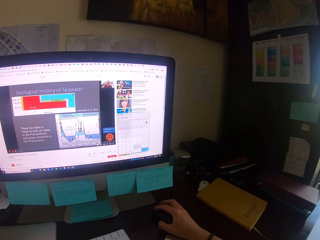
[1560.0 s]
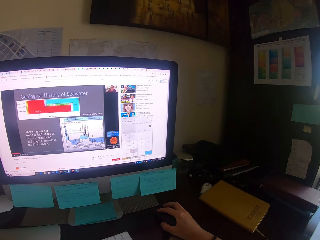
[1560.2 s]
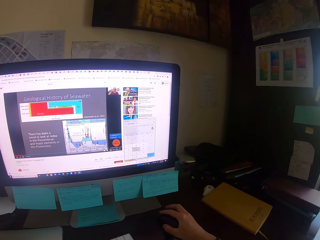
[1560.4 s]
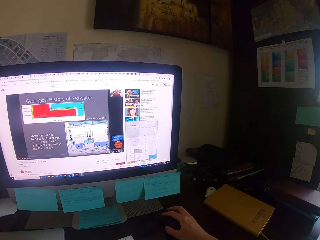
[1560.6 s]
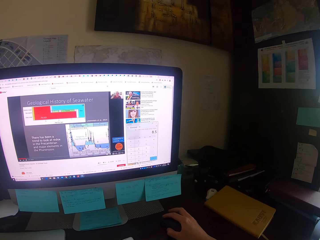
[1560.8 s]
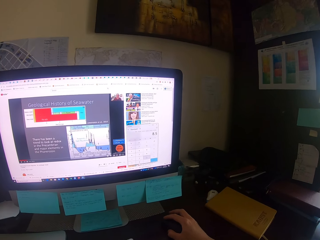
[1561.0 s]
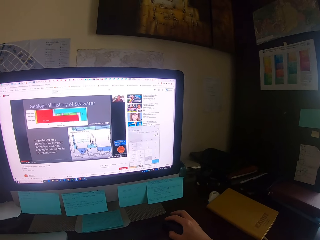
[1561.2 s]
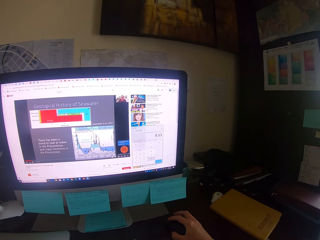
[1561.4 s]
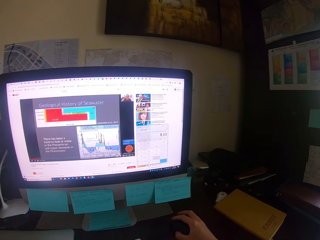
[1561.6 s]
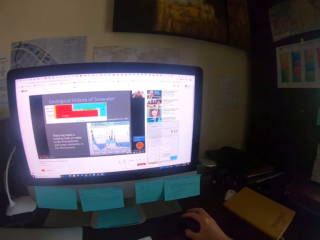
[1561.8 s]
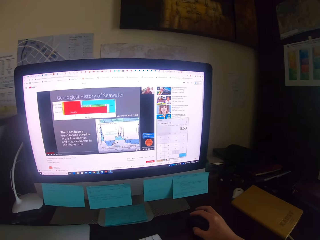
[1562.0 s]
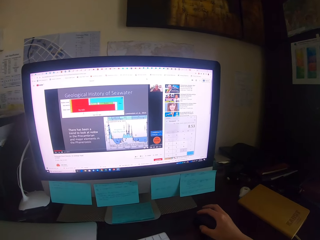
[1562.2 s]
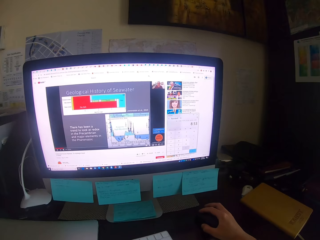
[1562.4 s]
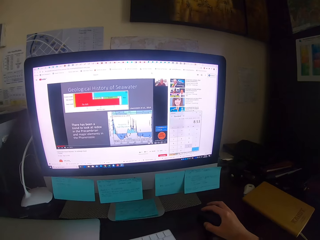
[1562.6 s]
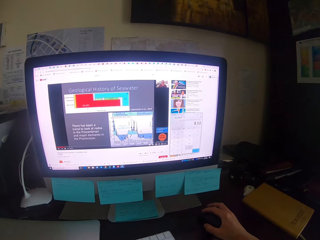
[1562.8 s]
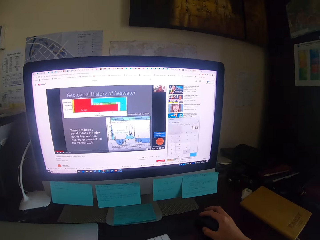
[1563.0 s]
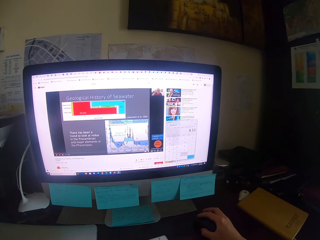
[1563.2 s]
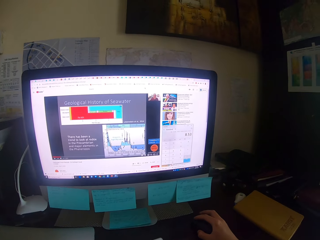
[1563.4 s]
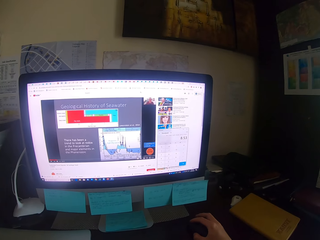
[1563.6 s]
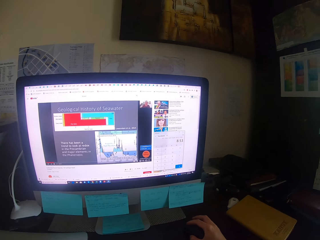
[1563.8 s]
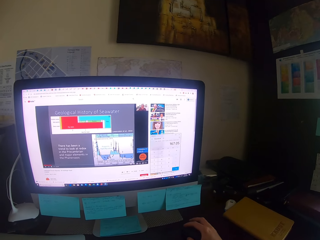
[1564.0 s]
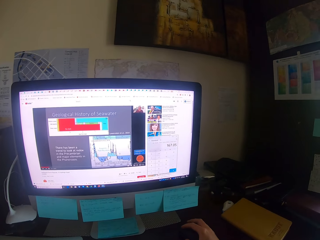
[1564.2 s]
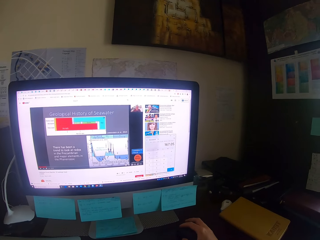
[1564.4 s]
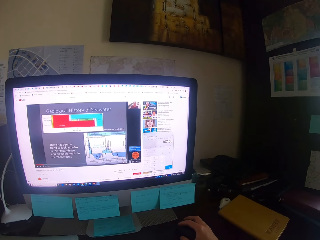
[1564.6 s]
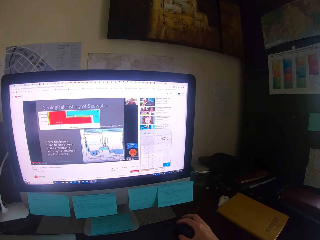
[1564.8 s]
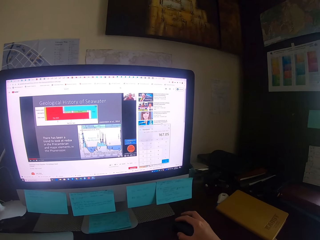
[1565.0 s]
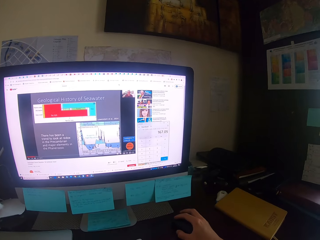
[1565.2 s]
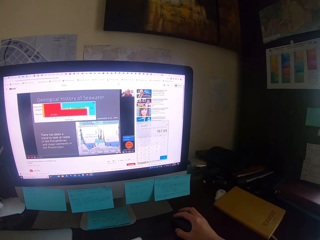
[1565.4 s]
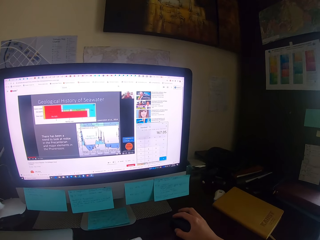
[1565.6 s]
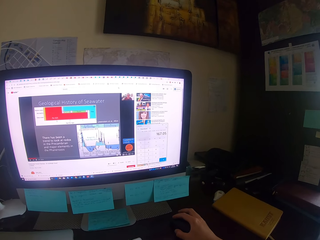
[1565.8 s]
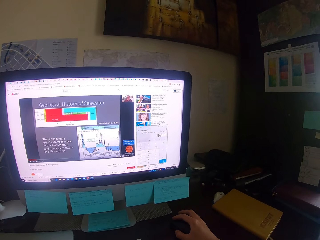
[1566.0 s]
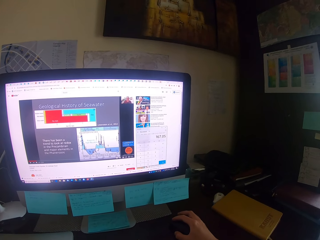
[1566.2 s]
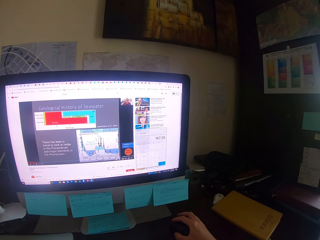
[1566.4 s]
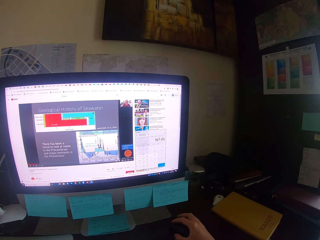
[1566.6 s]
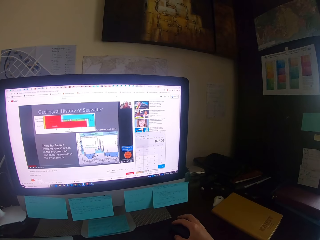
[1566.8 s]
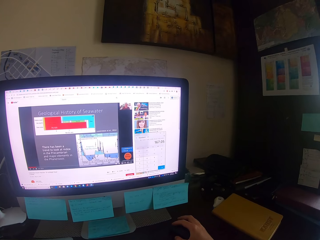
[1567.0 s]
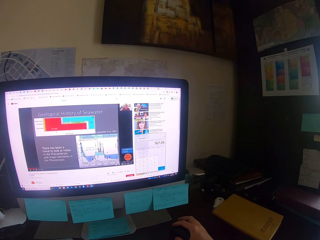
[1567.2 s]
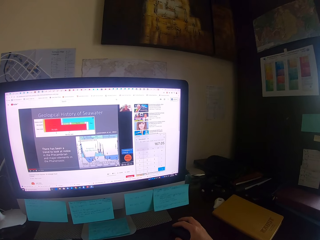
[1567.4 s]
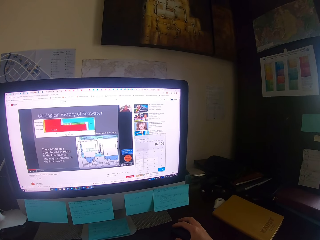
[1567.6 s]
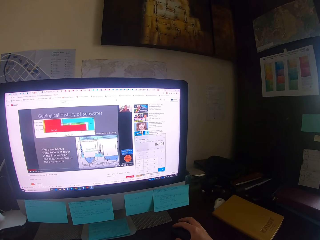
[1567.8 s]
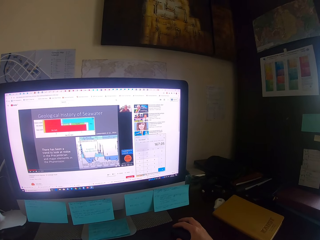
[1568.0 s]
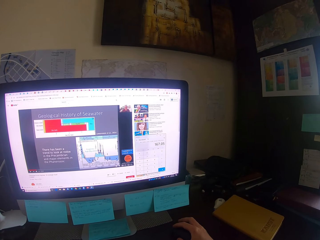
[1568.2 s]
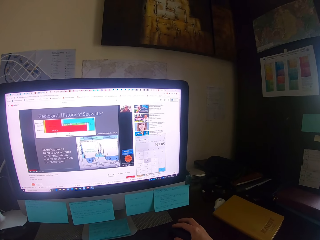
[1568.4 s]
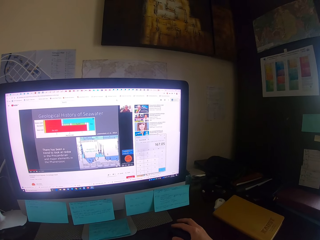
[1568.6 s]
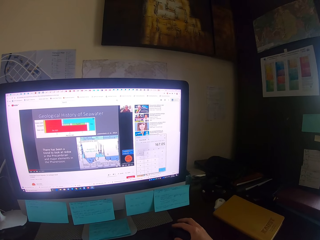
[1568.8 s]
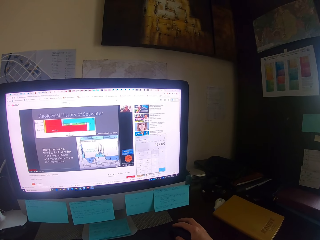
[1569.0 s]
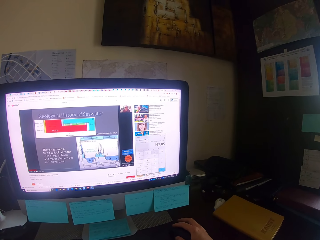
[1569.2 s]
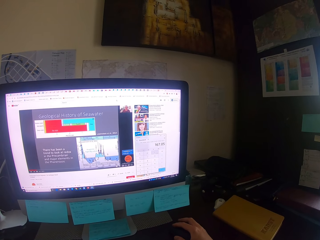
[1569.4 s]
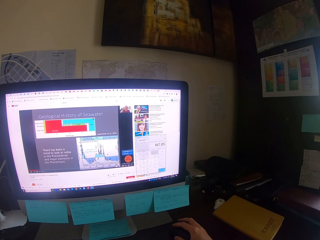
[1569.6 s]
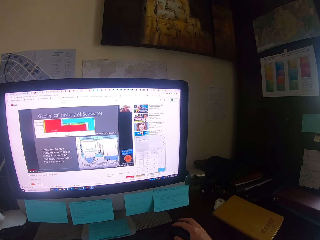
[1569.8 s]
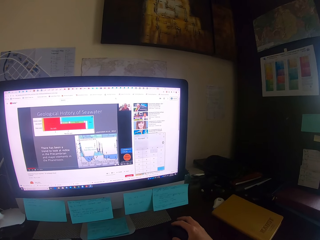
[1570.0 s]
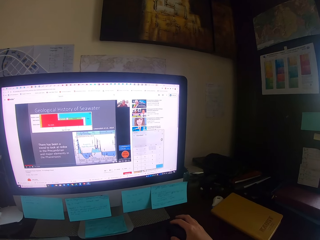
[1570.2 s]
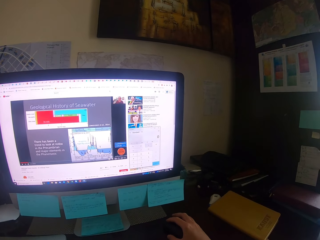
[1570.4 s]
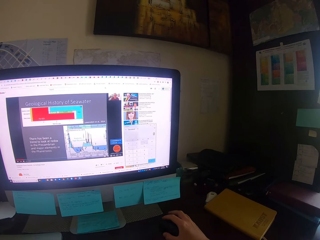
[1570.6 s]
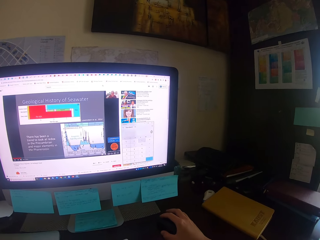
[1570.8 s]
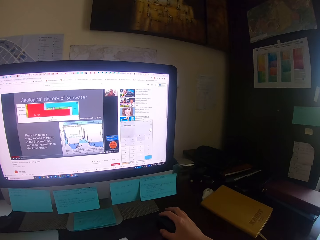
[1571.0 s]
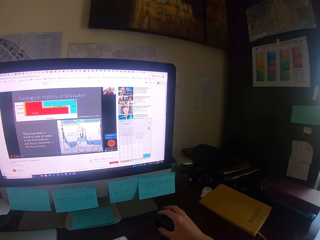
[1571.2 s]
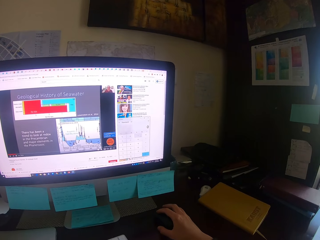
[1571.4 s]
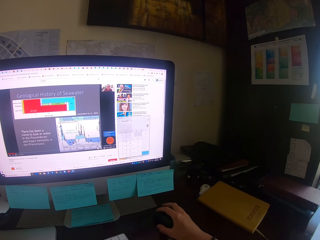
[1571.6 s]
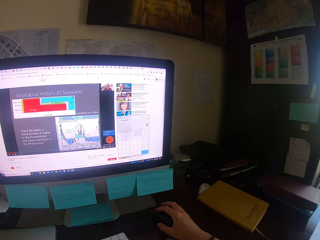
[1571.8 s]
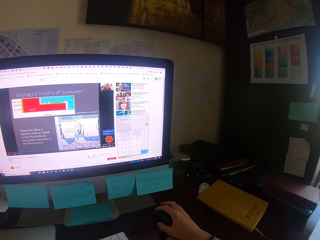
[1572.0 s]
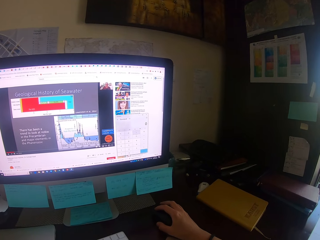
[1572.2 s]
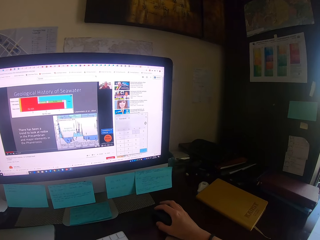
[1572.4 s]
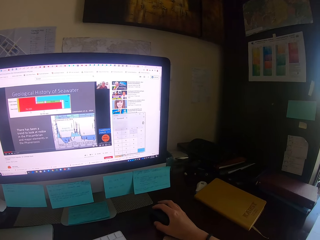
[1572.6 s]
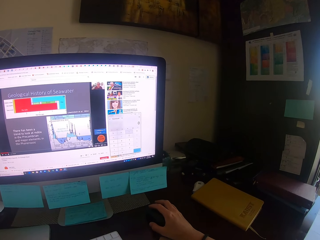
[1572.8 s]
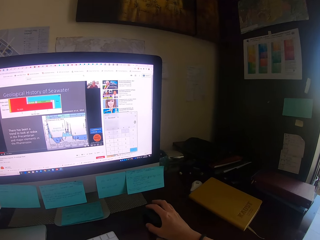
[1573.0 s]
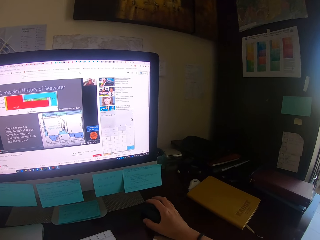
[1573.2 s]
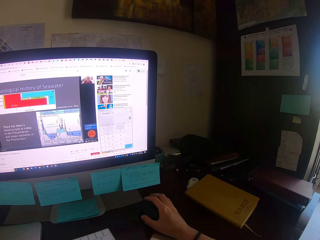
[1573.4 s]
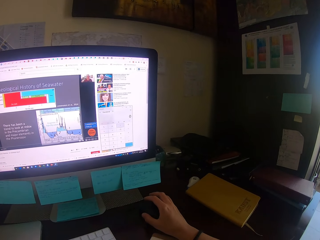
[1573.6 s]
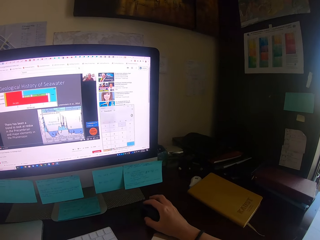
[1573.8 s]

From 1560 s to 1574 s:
The camera wearer drags the mouse. They focus on a computer. They drag the mouse. They focus on the computer.

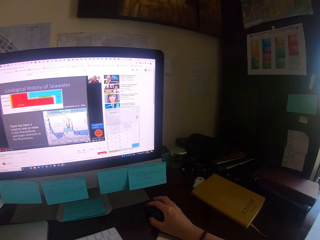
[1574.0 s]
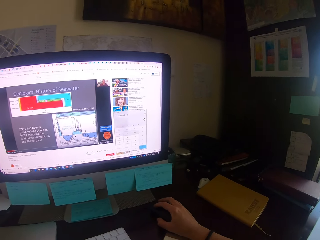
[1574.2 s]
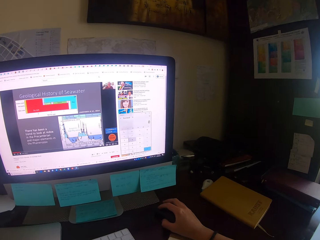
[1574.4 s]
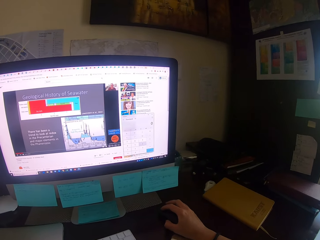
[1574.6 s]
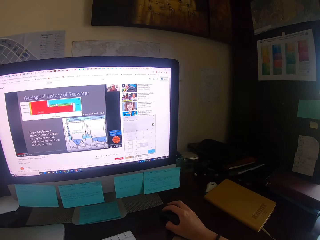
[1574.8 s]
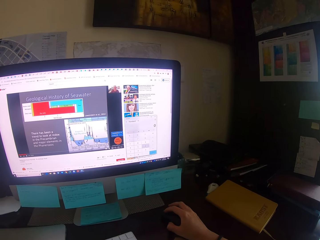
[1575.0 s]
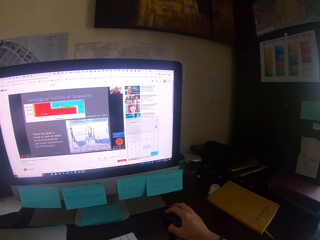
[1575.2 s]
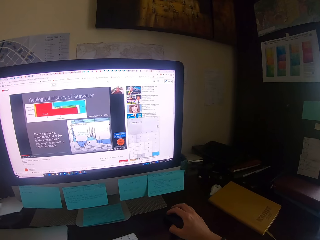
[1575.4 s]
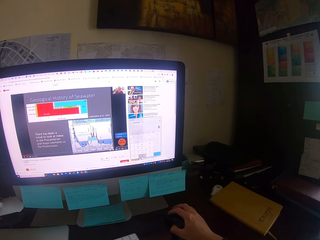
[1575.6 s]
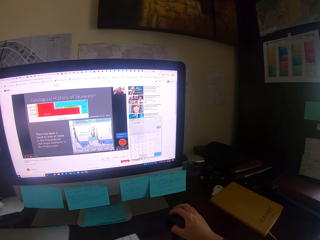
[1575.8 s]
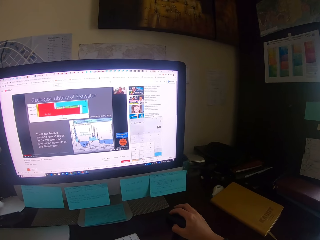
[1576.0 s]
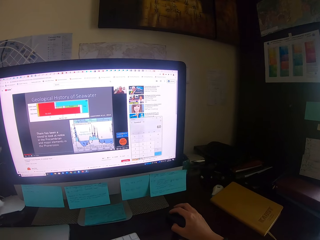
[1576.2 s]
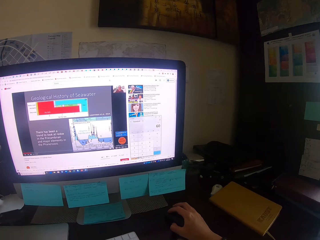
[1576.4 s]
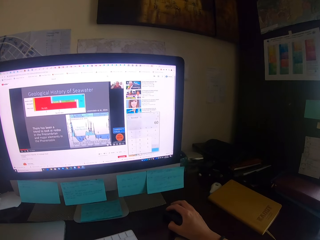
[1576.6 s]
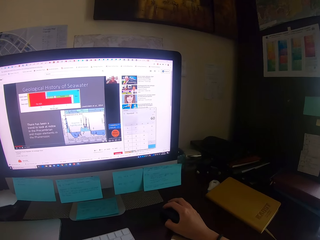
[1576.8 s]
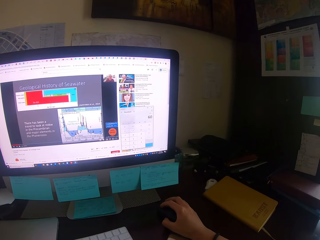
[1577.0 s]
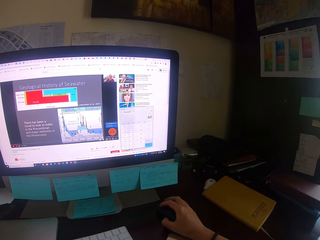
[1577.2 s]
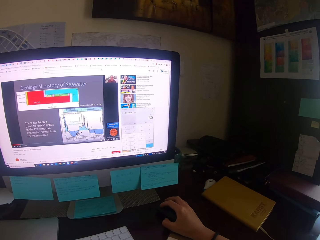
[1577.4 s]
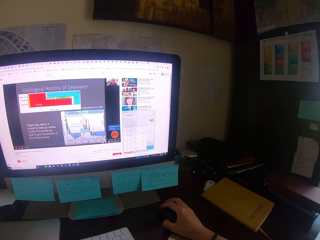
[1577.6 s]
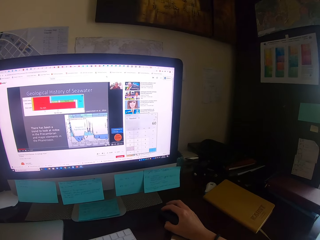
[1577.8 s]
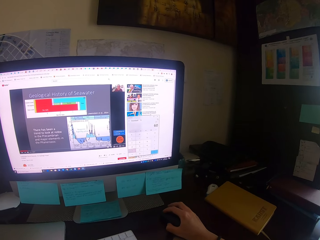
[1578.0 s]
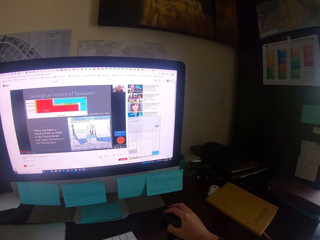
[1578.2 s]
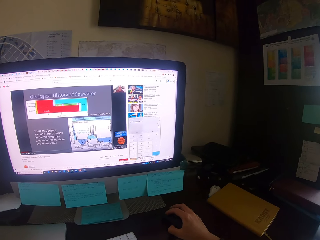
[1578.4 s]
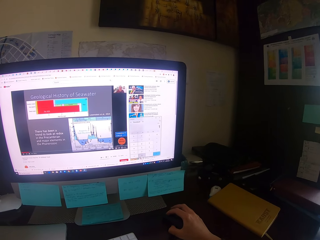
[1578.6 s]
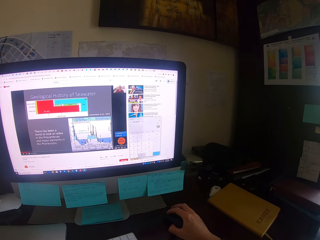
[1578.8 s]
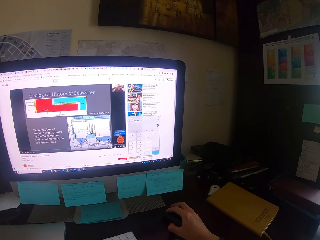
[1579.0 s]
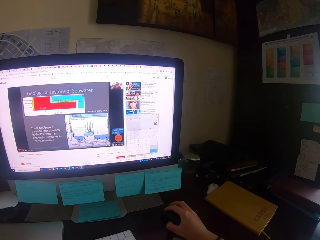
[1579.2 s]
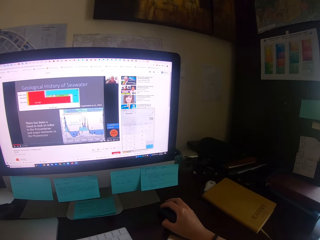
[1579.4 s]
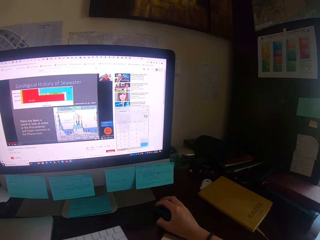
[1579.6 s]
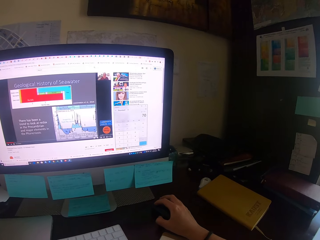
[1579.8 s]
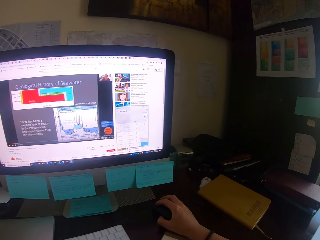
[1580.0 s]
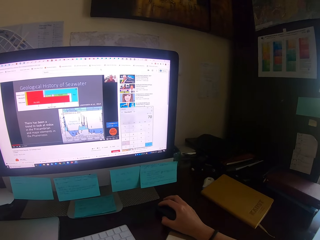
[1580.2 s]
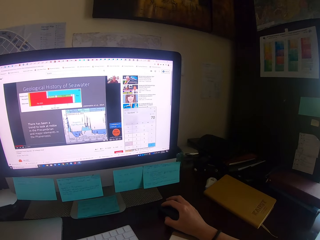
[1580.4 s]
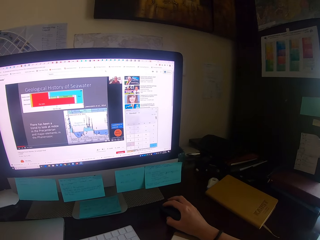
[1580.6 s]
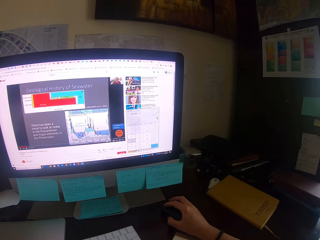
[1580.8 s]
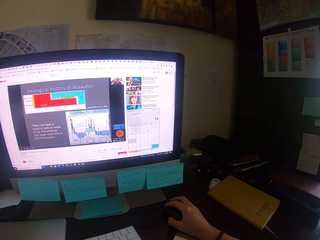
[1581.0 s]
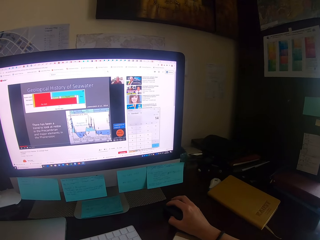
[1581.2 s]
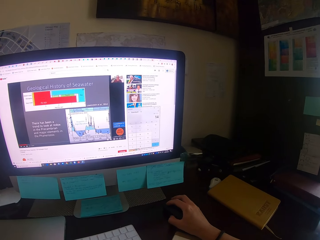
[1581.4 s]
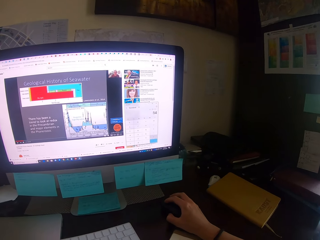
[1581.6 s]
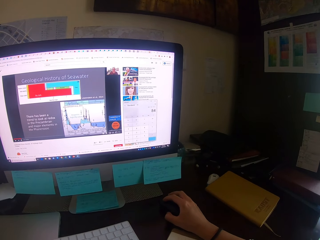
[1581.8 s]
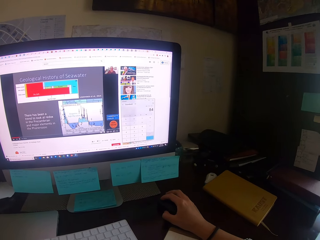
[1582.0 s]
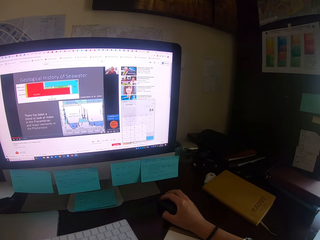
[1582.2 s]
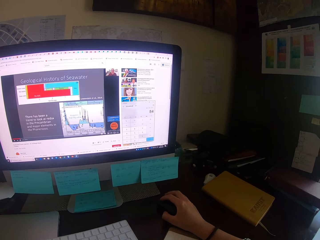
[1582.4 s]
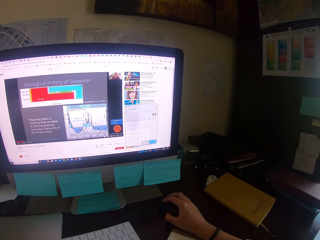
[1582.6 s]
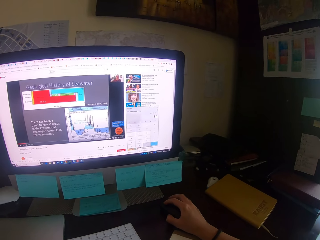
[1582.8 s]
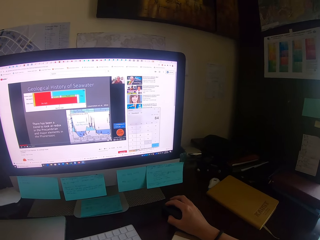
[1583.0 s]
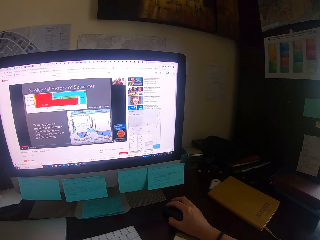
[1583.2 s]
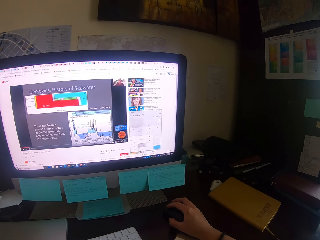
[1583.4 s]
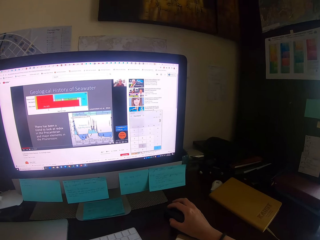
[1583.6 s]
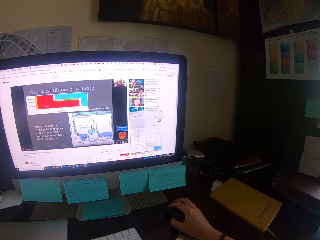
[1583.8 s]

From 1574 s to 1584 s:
The camera wearer drags the mouse. They focus on a computer.
